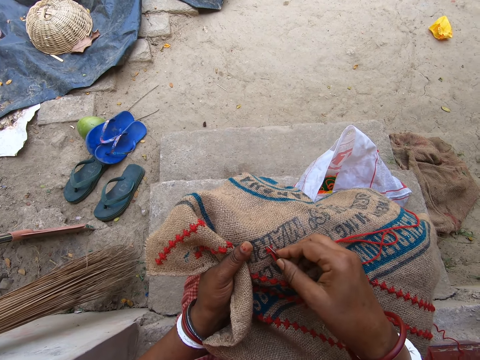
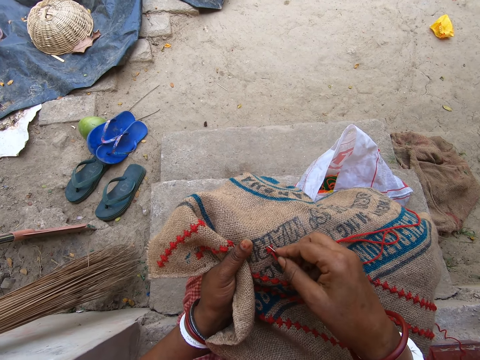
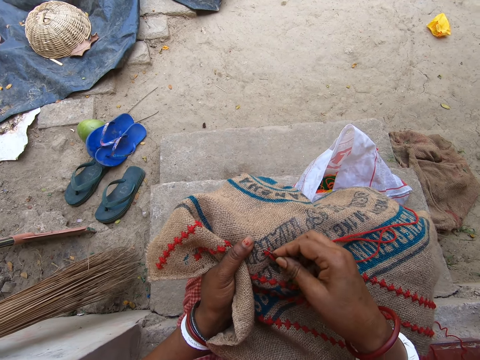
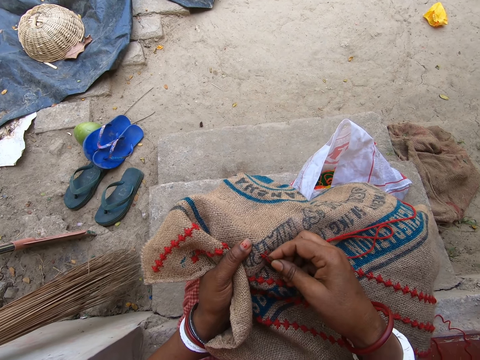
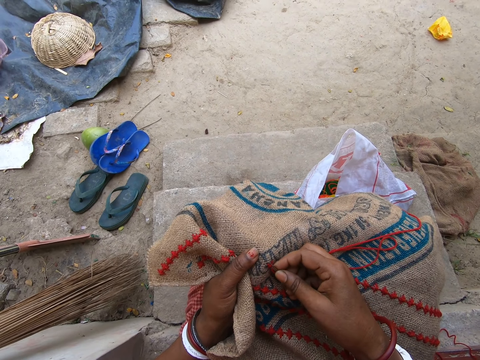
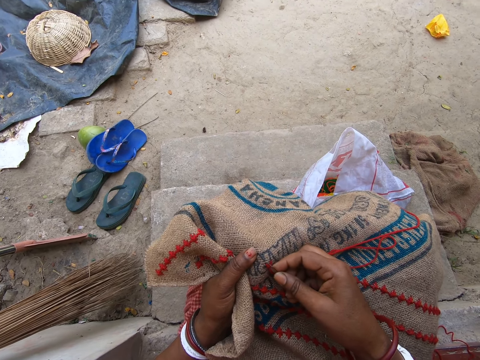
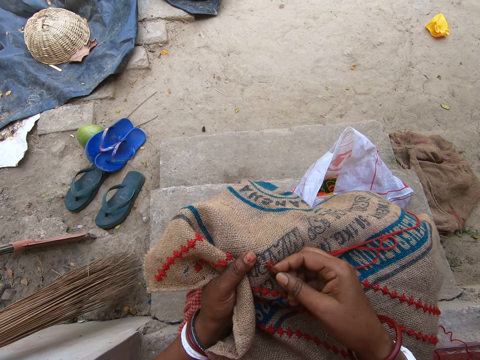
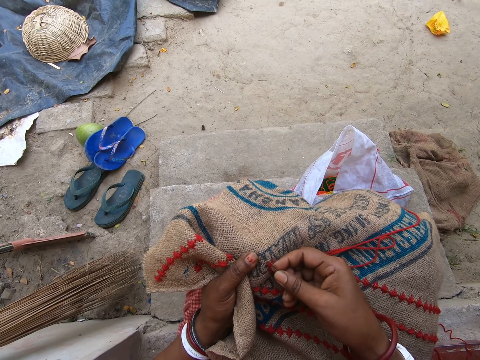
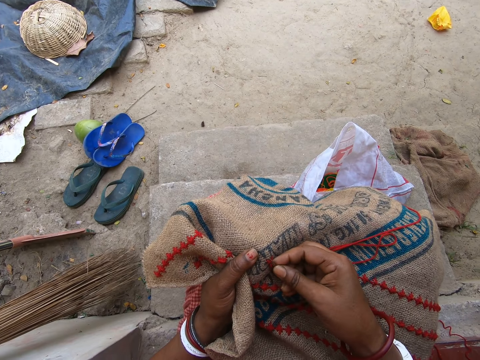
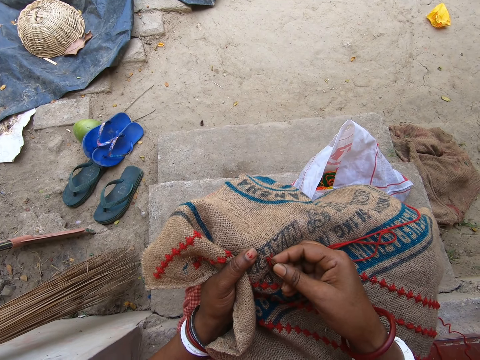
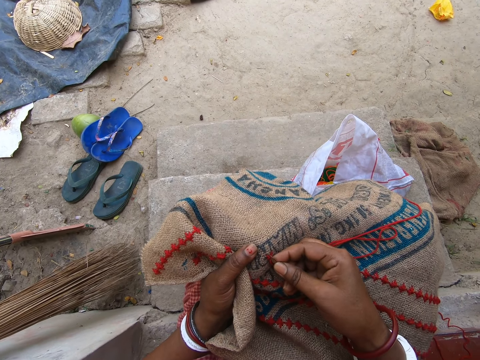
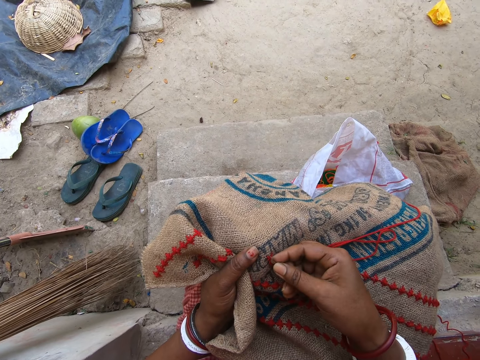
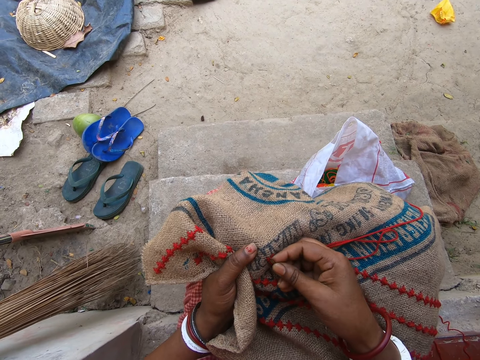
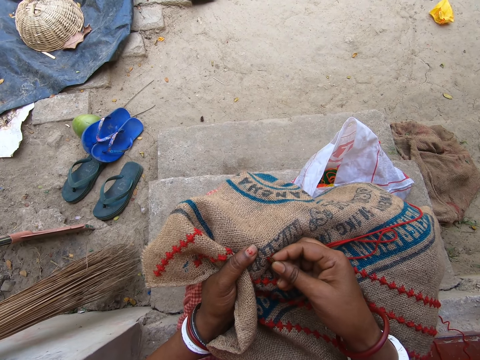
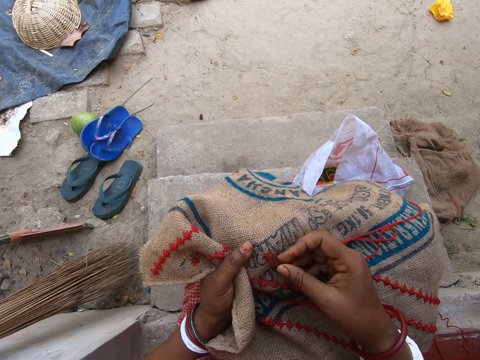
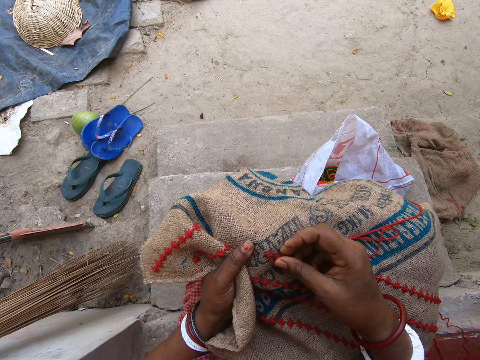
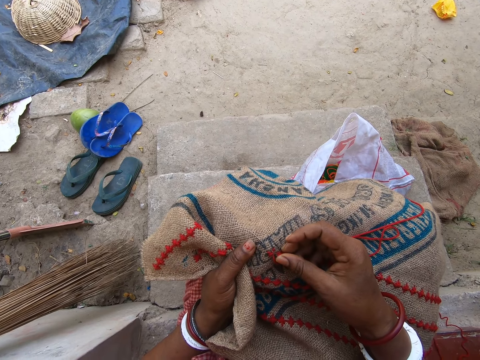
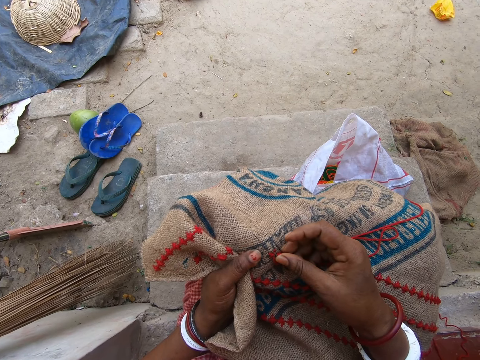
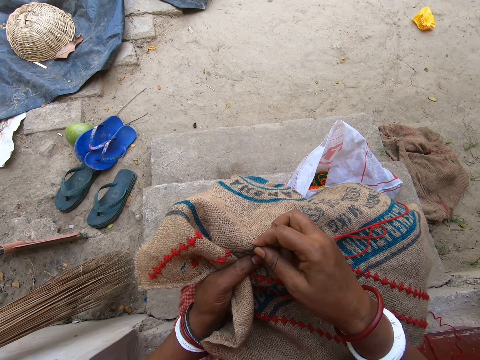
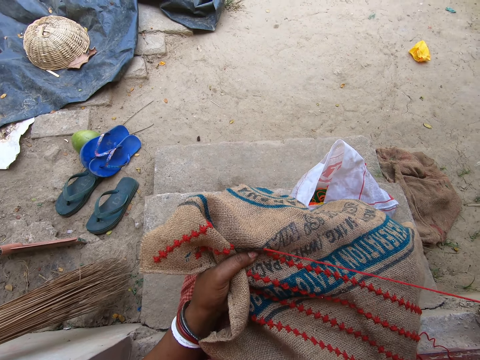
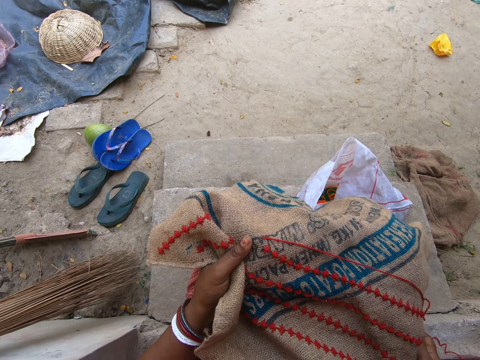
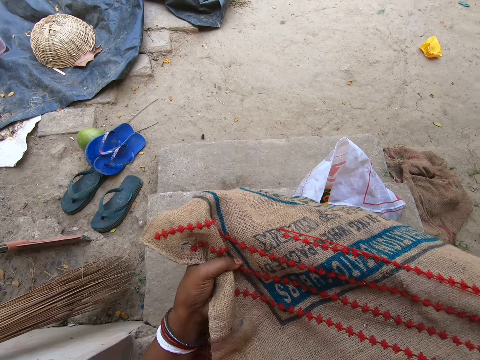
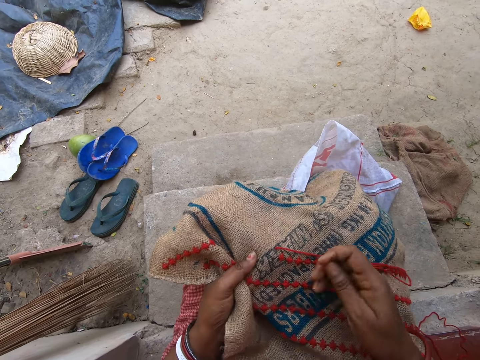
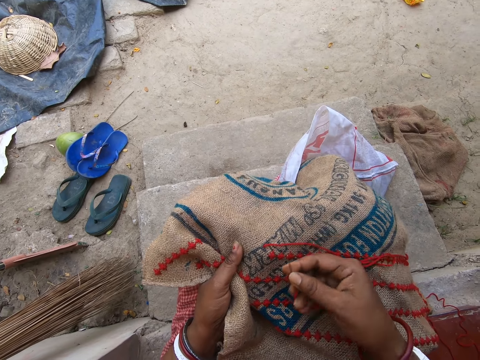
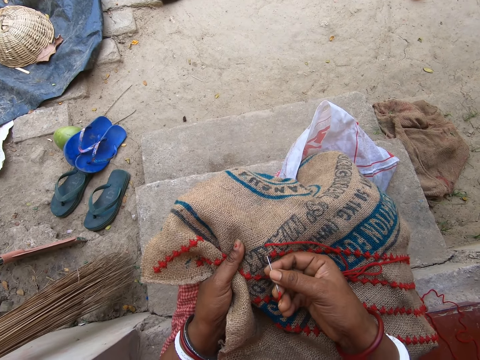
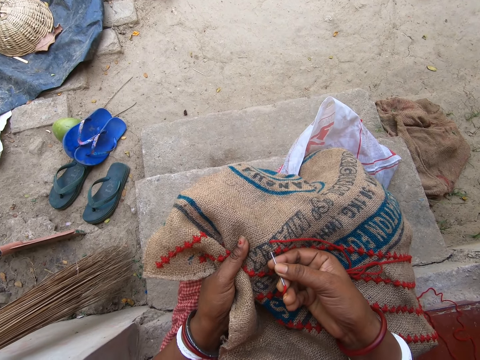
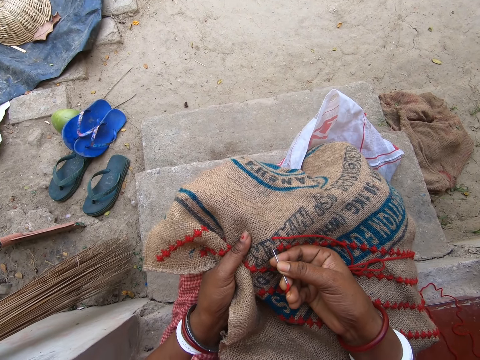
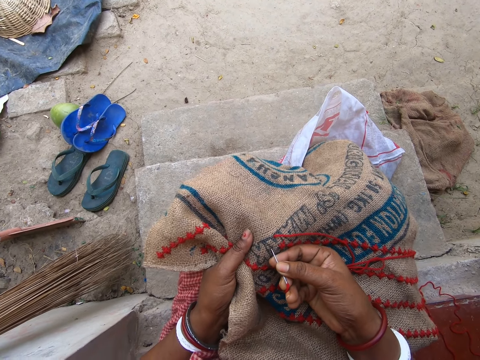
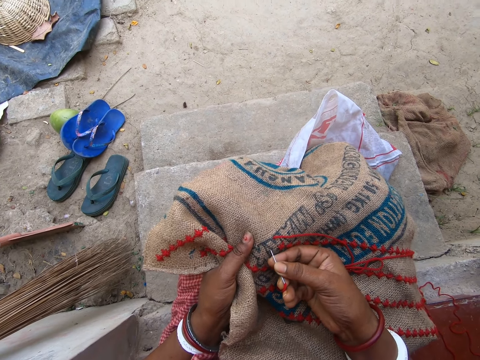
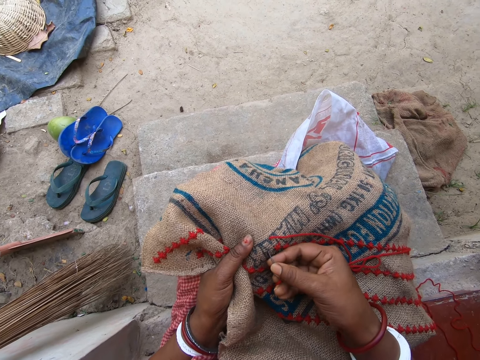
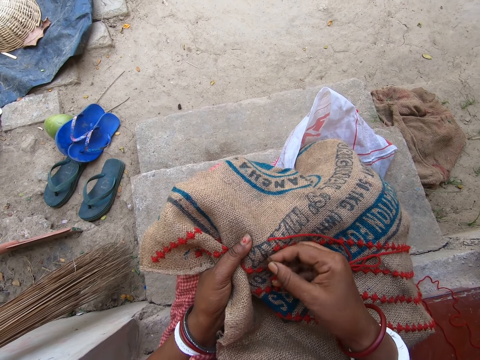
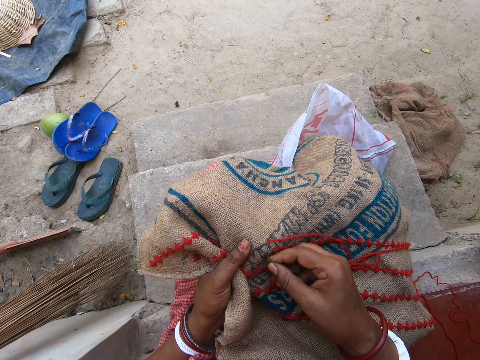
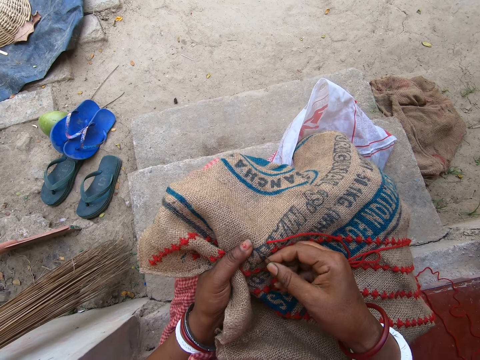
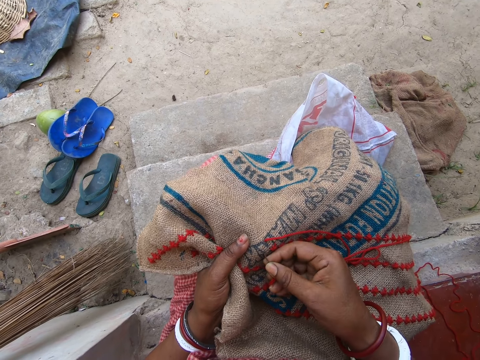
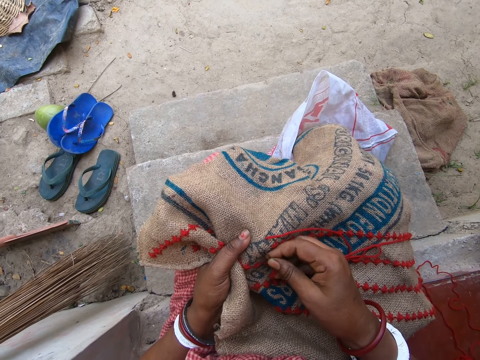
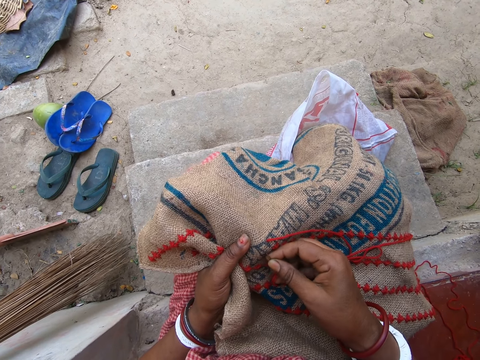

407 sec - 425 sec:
The camera wearer inserts a needle. She pulls the thread. She adjusts the linen fabric on her lap with her hands. She stretches something. She embroiders the linen fabric on her lap with the needle in her right hand. She inserts the needle.

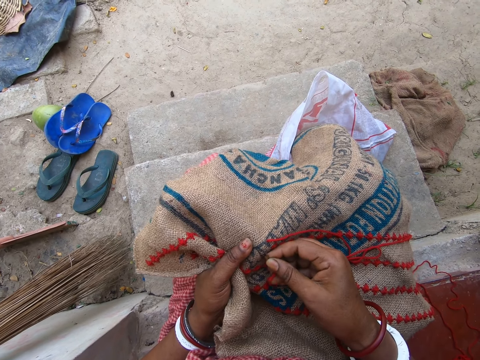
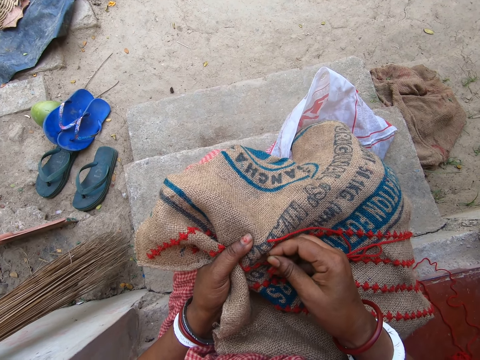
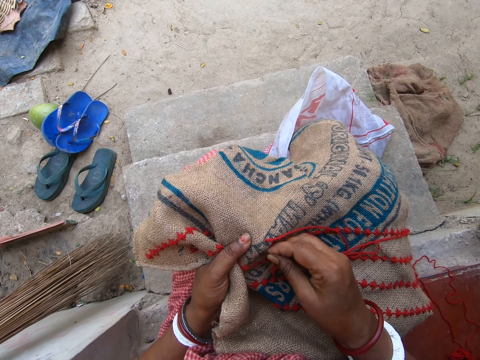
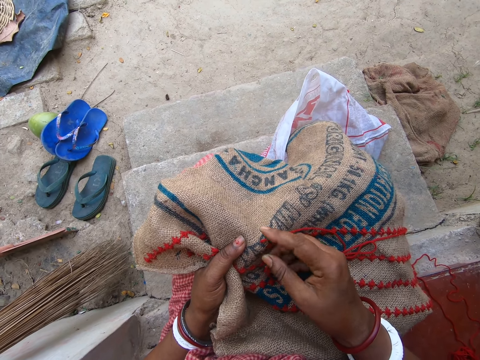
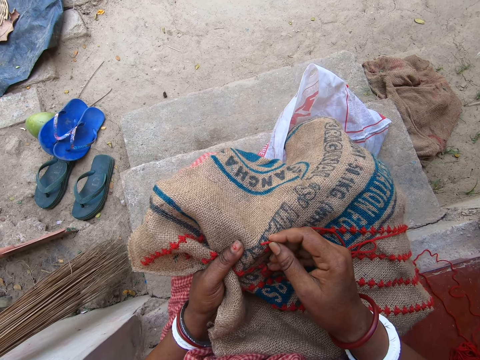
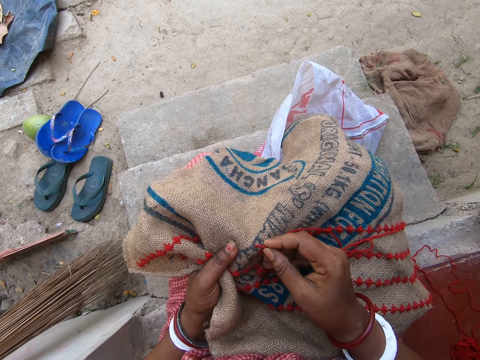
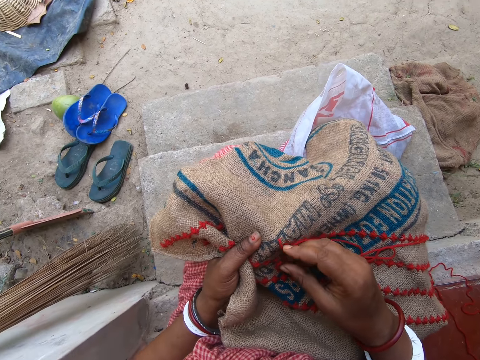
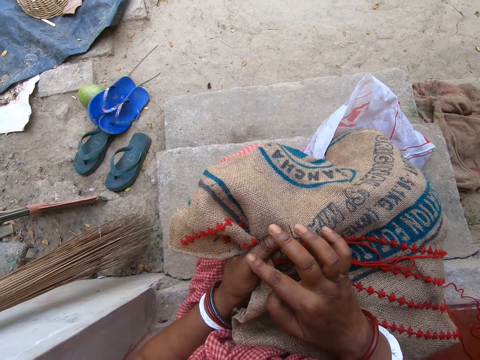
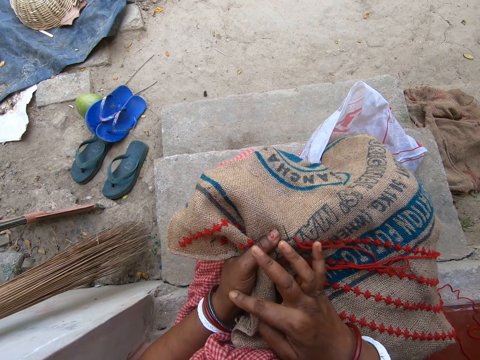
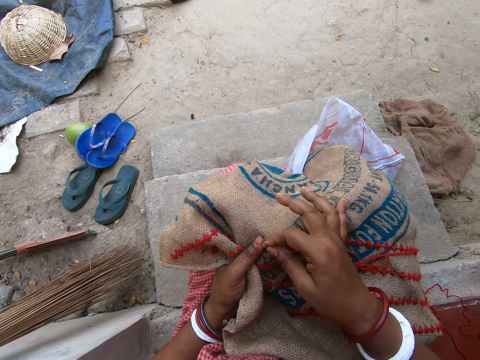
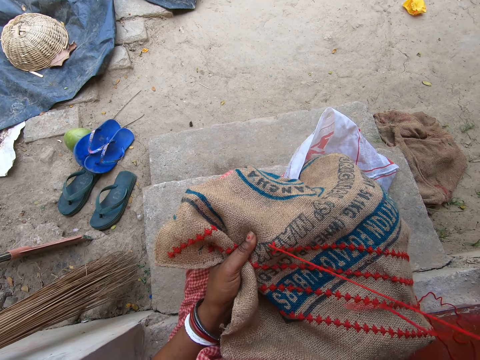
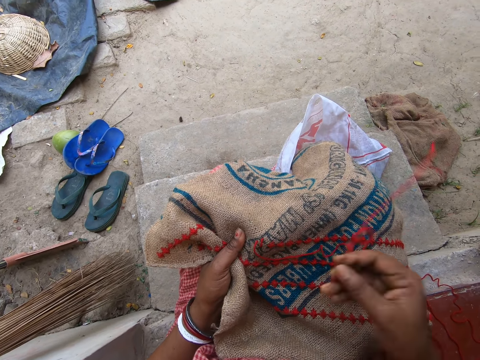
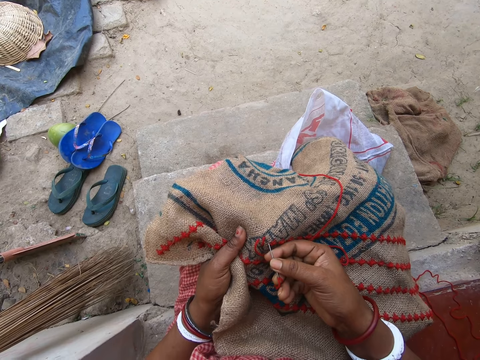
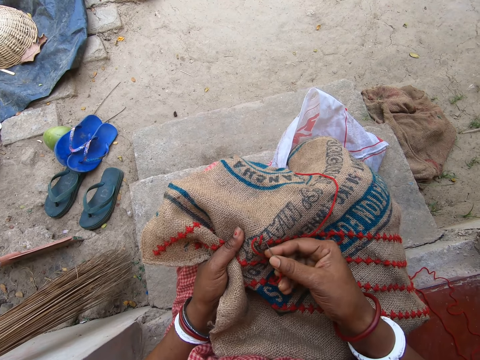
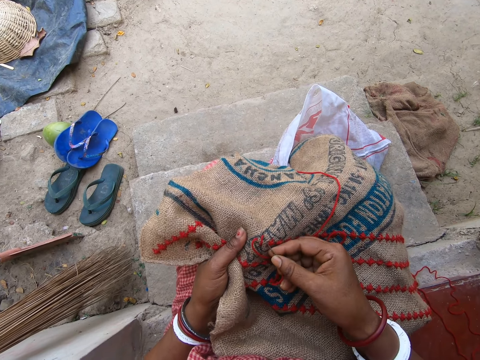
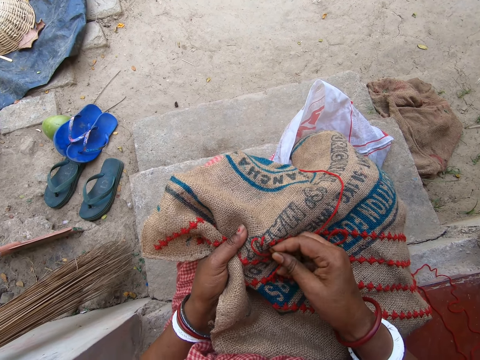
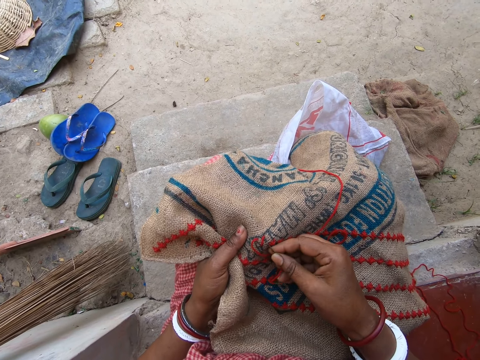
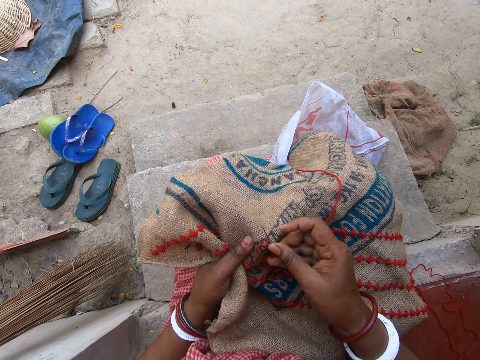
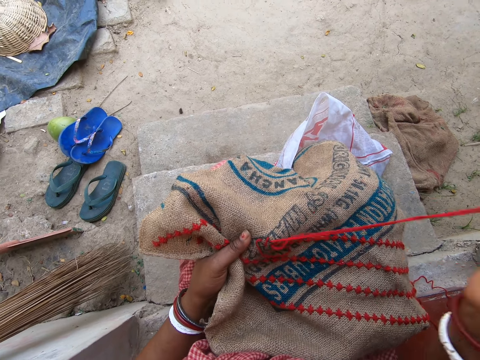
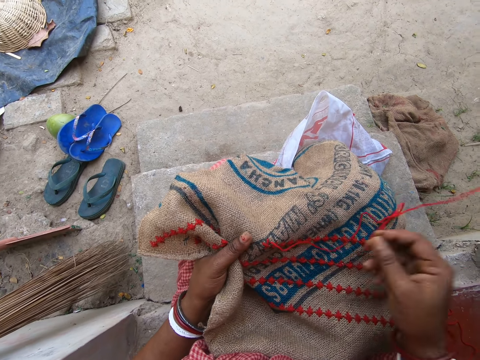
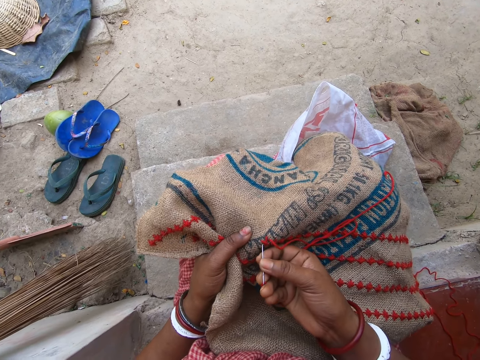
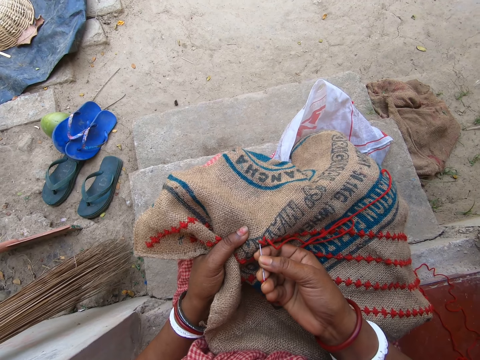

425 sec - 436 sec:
The camera wearer touches the thread. They touch his left hand with his right hand. They embroider the linen fabric on her lap with the needle in her right hand. They pull the thread. They insert the needle. They pull the thread.
